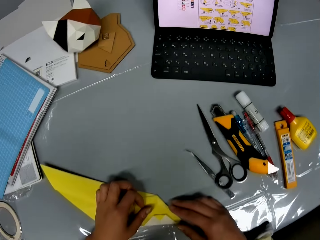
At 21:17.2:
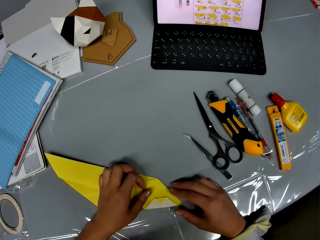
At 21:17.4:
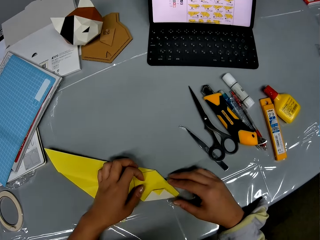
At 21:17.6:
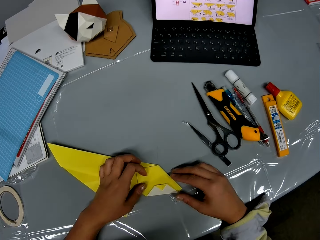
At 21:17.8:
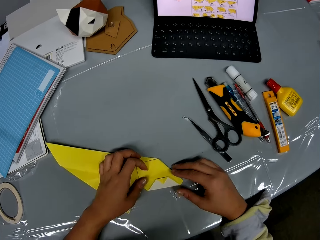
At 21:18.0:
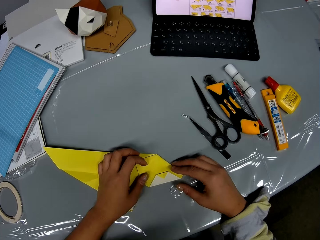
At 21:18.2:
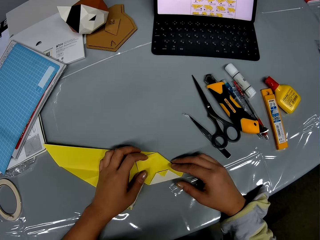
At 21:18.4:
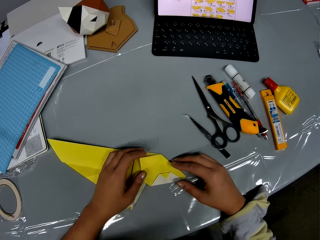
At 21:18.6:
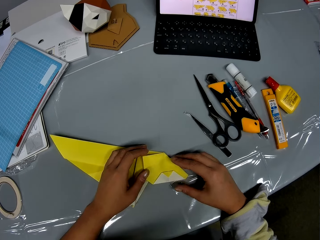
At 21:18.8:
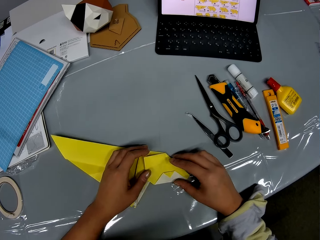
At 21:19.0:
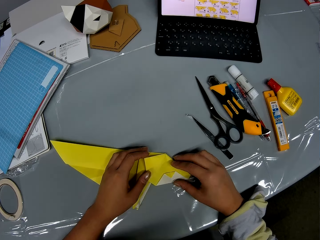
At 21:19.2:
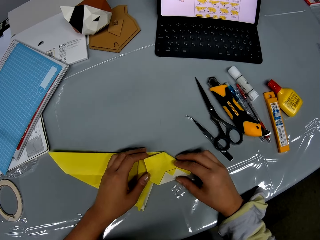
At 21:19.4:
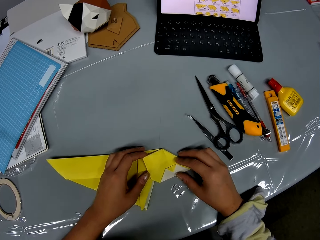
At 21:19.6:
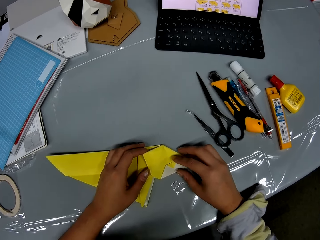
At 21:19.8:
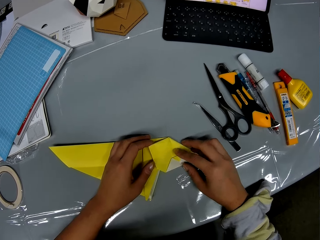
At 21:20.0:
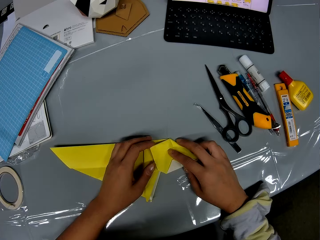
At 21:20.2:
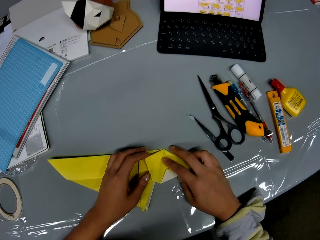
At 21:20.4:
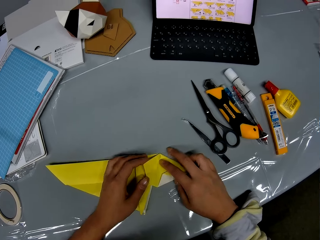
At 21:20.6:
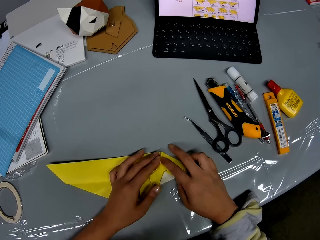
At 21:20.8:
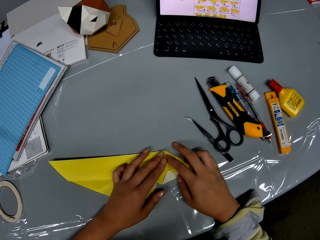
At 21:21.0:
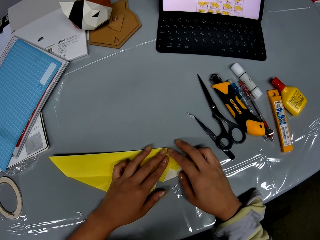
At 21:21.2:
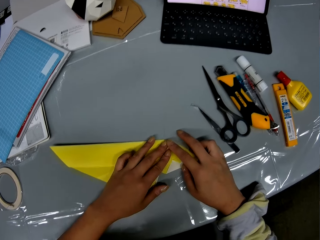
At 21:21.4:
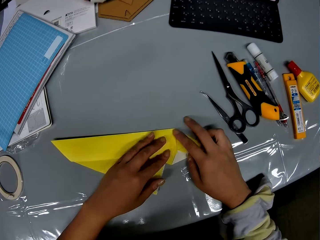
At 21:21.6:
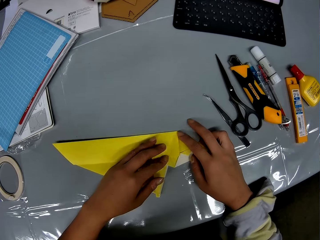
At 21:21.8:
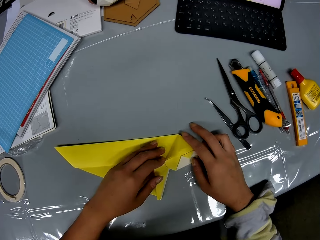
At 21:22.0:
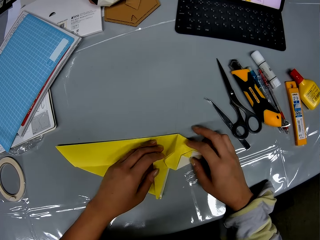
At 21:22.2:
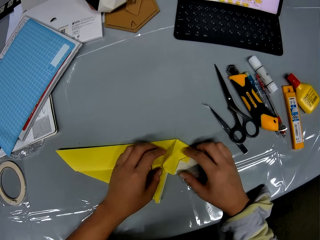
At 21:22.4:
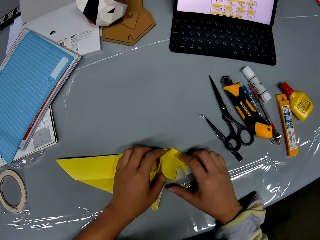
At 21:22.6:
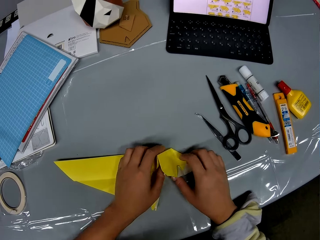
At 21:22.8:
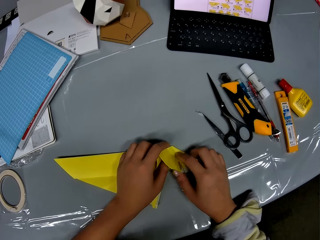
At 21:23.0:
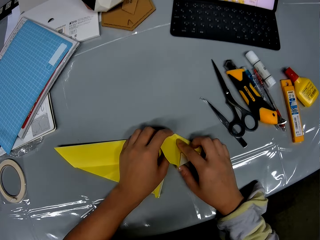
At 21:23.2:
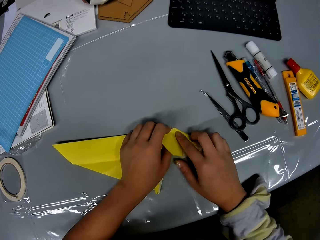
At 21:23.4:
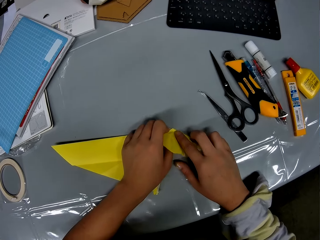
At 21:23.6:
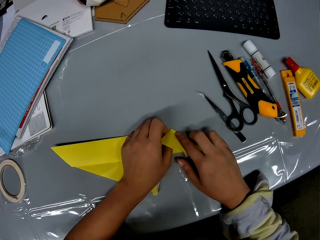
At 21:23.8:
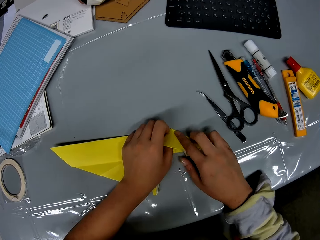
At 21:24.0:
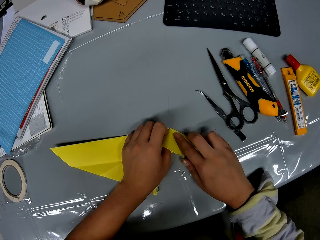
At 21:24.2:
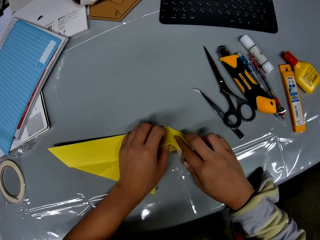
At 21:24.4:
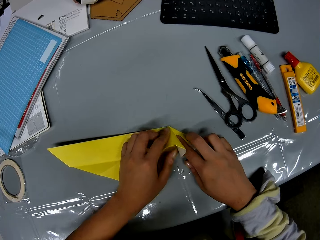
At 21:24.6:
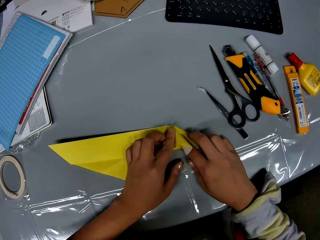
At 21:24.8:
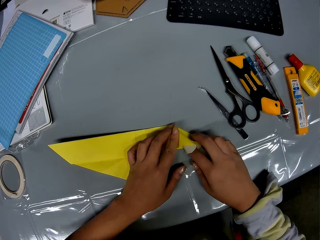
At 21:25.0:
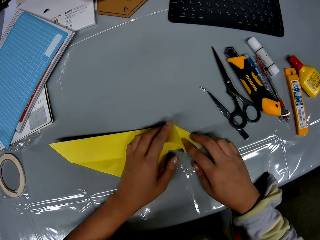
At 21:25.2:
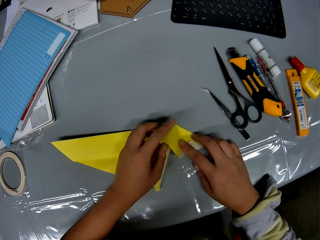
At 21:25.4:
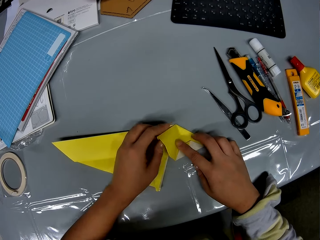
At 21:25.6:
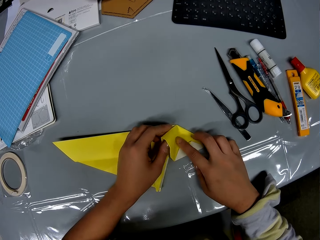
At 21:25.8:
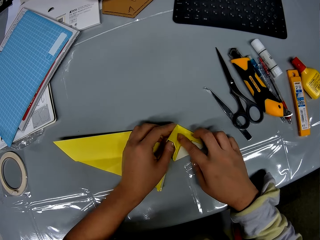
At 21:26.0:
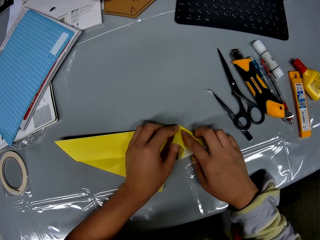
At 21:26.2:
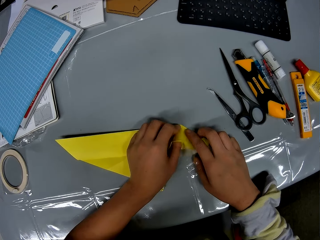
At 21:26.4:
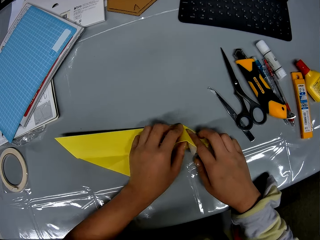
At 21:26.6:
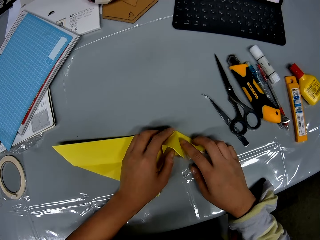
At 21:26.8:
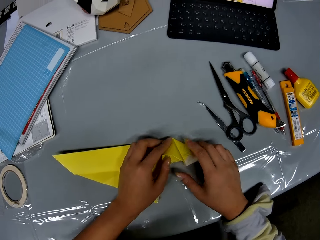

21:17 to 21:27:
The camera wearer folds the craft paper.

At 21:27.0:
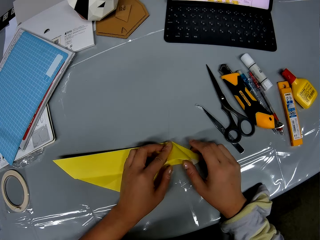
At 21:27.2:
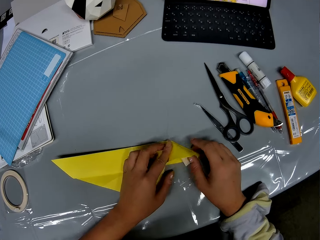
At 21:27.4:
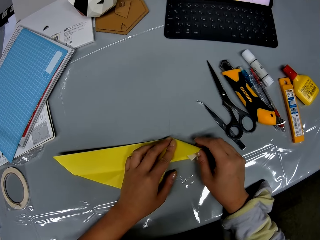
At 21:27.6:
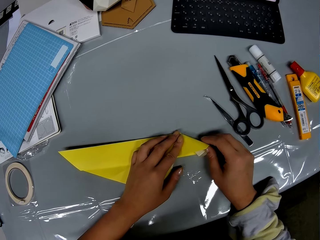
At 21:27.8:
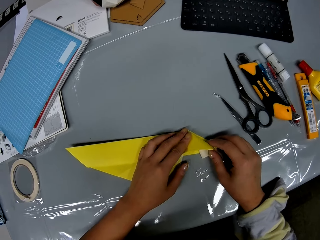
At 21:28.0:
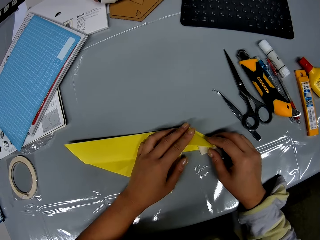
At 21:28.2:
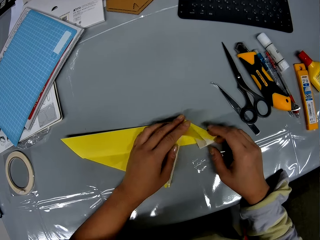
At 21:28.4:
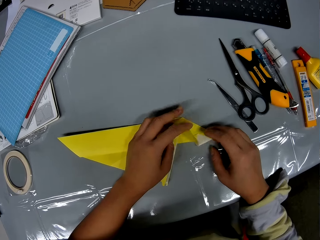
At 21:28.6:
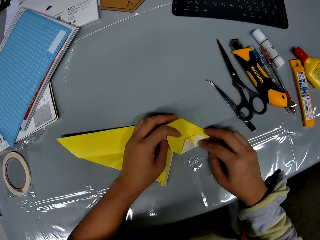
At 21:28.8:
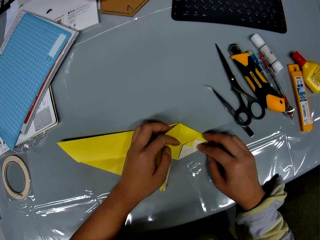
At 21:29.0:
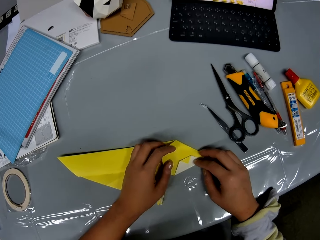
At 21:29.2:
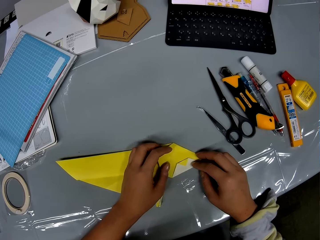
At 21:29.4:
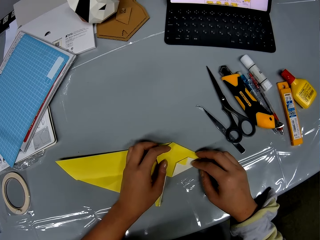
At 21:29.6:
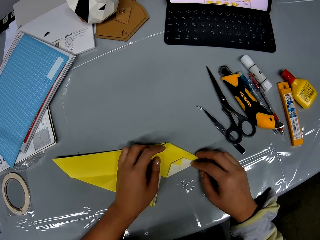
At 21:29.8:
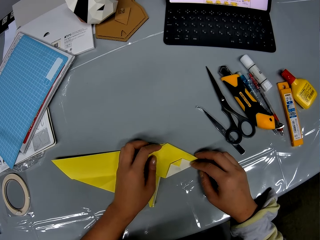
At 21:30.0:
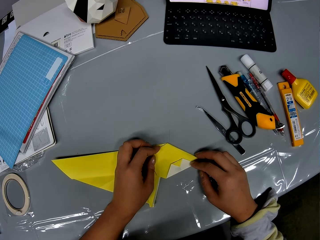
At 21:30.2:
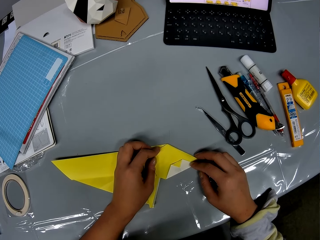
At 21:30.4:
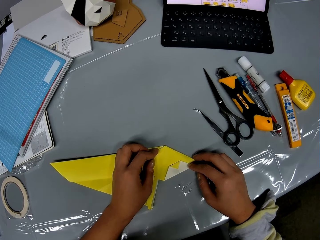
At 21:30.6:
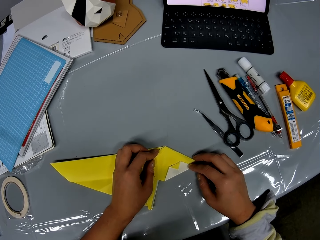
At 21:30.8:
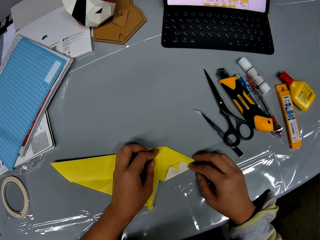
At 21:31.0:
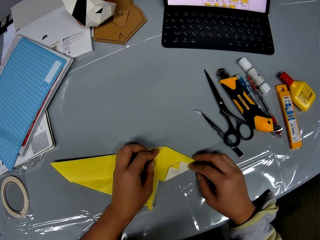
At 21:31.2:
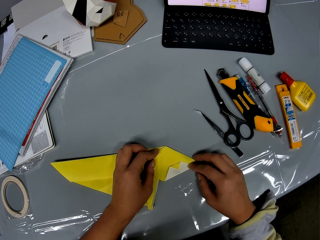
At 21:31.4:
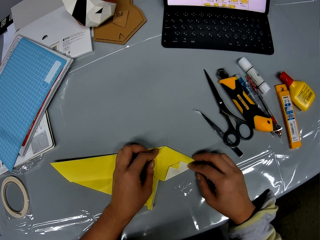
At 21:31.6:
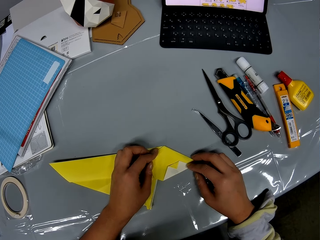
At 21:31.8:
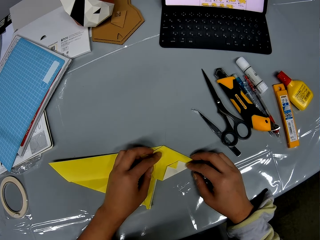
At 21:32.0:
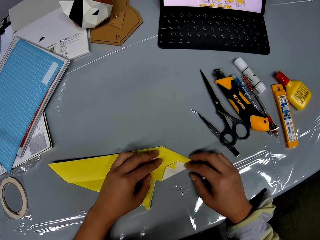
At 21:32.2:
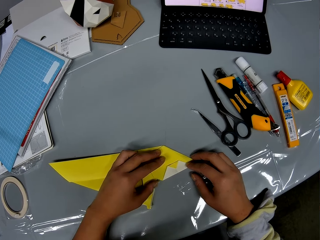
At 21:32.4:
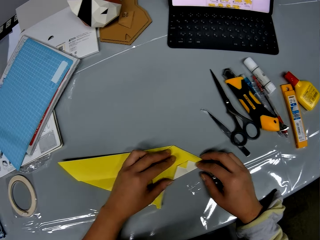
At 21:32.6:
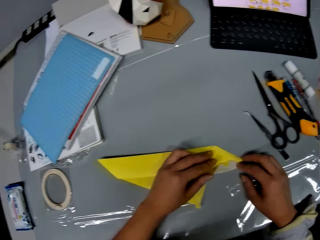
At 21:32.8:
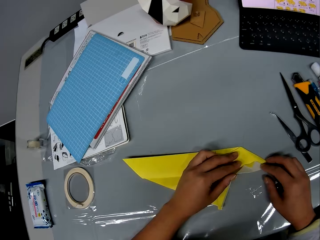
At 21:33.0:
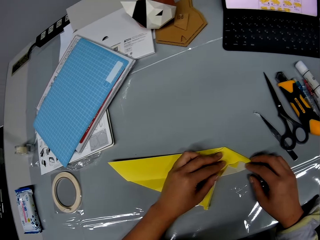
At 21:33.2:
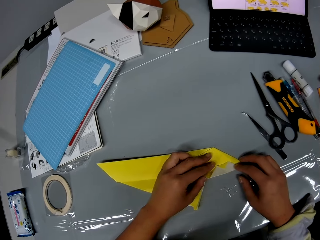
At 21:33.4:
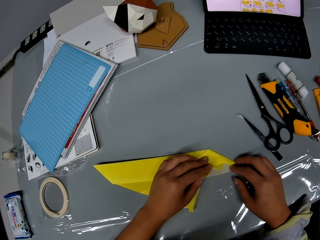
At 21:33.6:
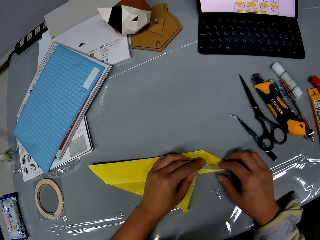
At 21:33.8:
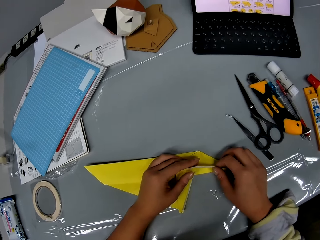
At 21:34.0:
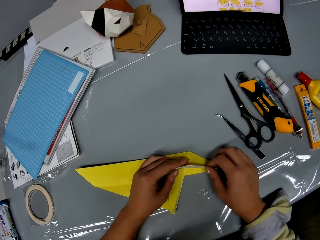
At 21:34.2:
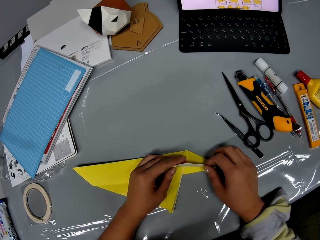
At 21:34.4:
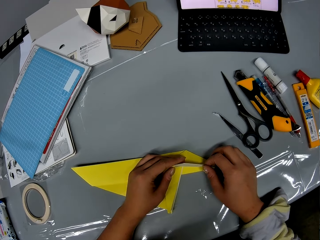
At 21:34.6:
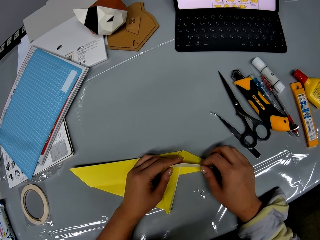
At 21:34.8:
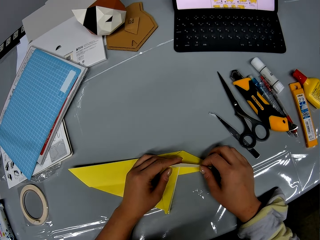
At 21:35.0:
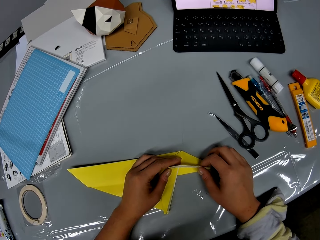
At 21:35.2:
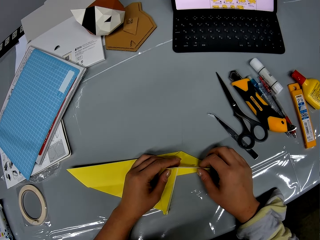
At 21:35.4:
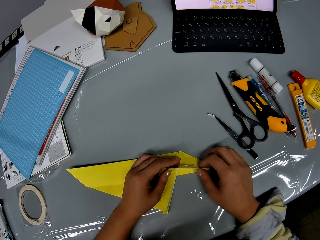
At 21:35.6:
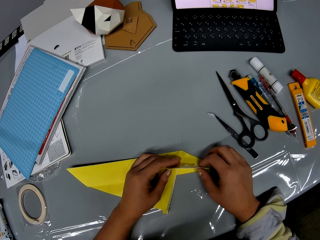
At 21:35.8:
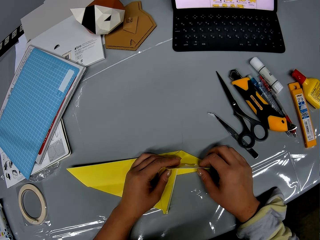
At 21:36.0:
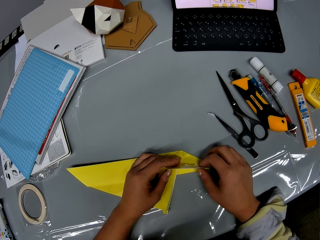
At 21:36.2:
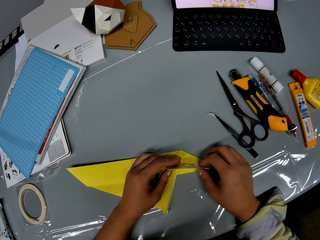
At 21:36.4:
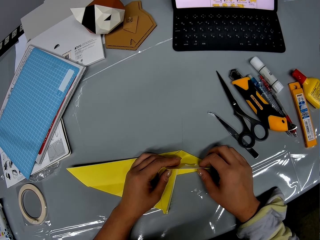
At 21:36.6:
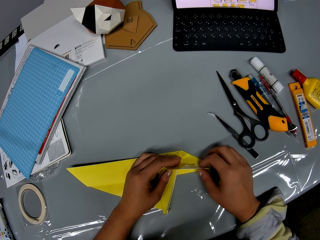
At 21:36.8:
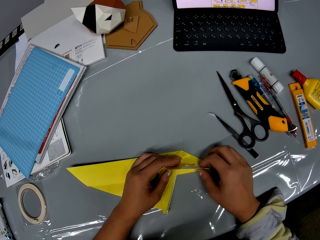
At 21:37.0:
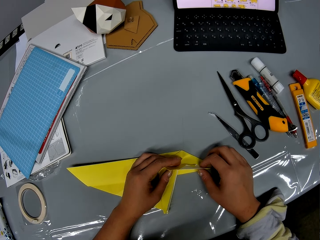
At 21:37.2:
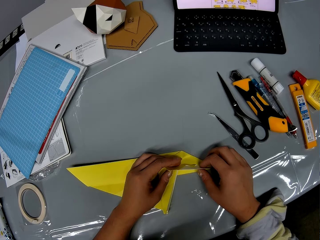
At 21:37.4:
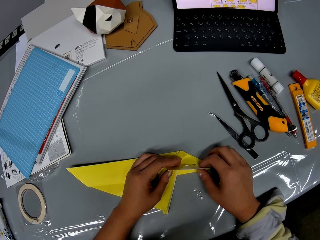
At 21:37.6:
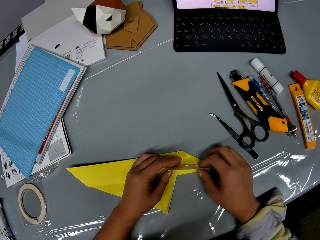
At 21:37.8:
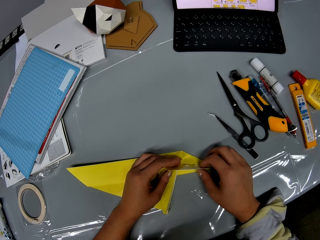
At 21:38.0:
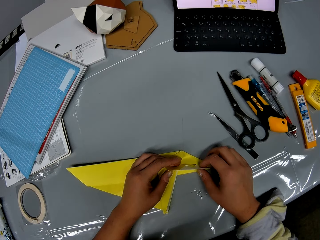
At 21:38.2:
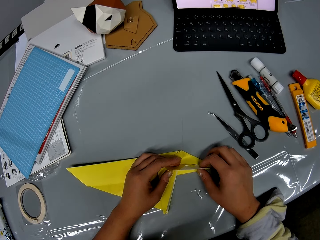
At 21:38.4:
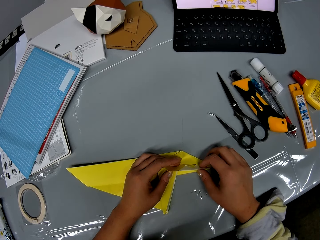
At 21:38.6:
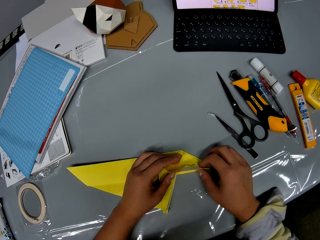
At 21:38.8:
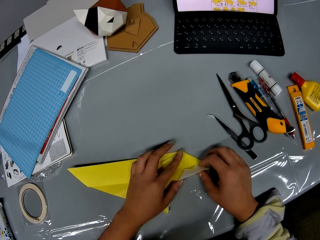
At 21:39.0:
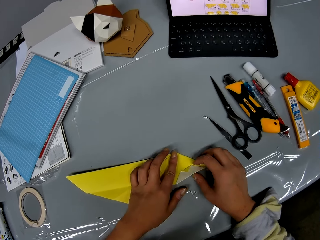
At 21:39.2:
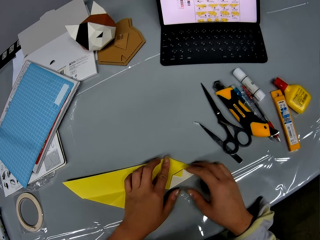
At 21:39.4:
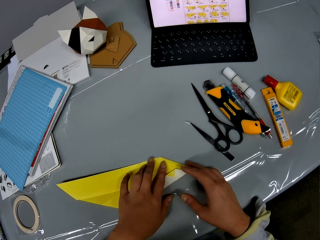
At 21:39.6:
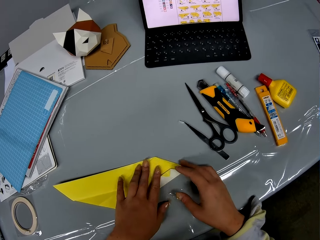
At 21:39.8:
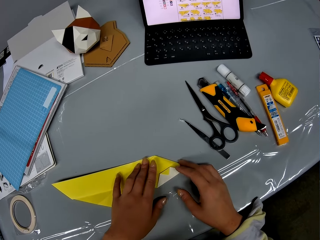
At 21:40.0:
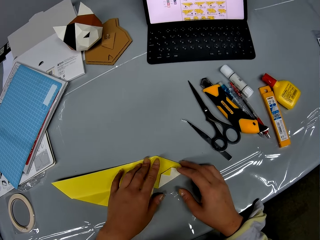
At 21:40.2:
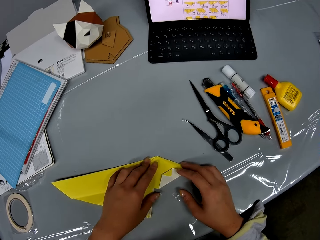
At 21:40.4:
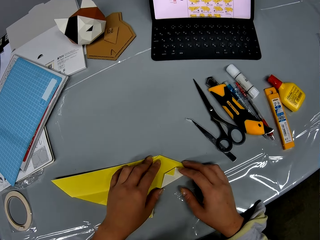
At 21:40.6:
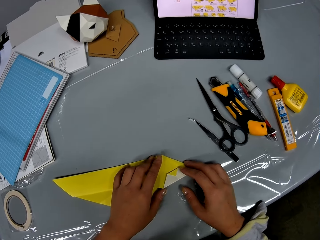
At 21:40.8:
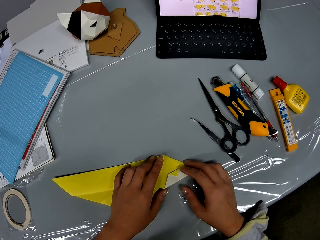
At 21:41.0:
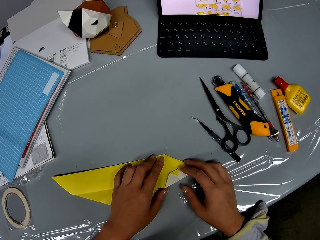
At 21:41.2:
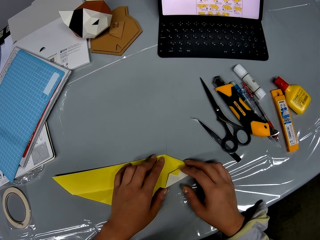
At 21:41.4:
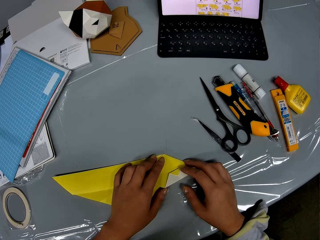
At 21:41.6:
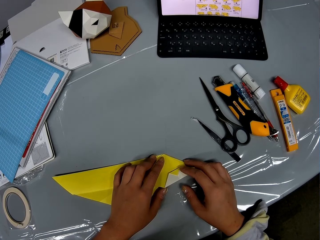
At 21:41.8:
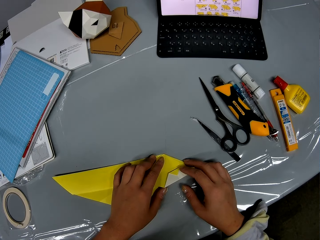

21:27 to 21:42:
The camera wearer holds the craft paper on the table. They look at the laptop. They lift up the edge of the craft paper from the table. They hold up the edge of the craft paper. They return the edge of the craft paper to the table. They hold the craft paper to the table.
